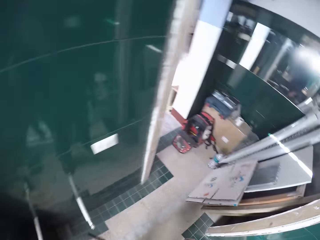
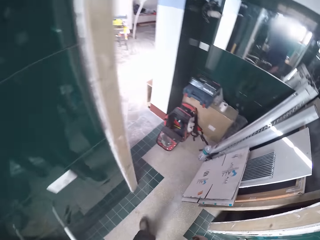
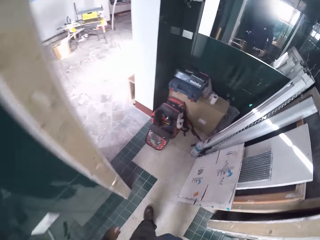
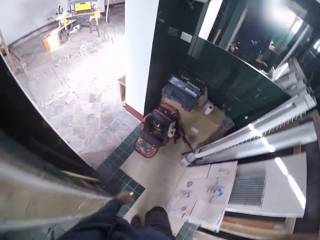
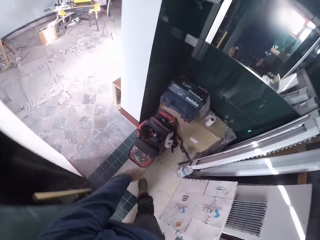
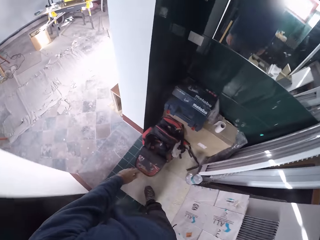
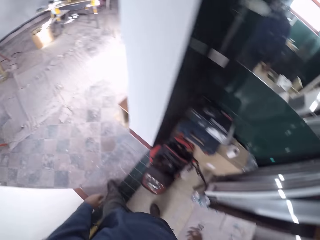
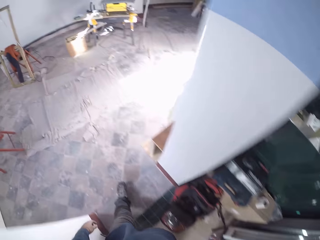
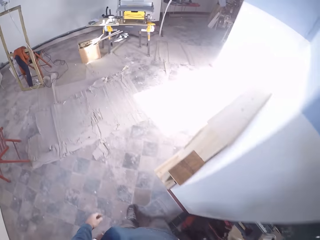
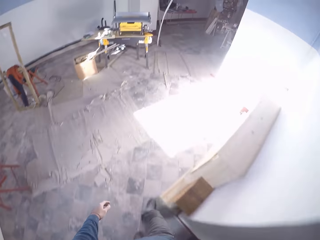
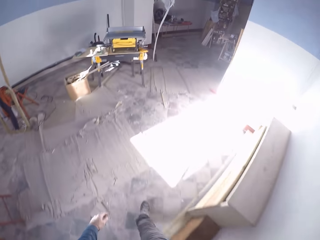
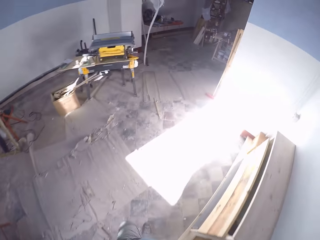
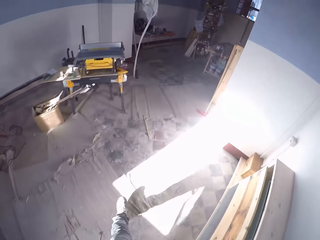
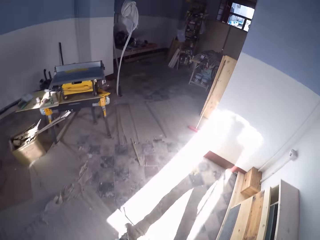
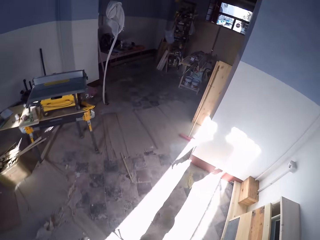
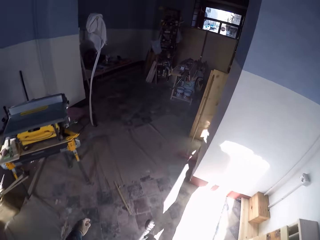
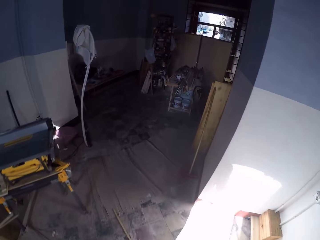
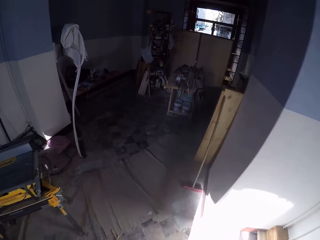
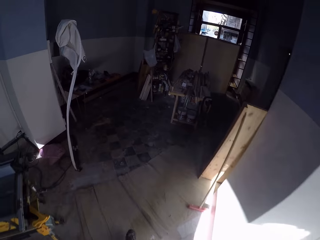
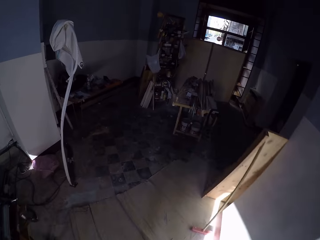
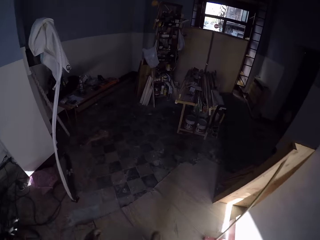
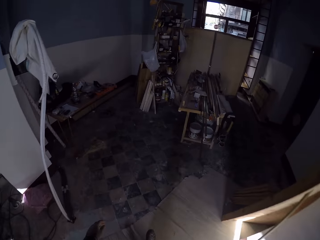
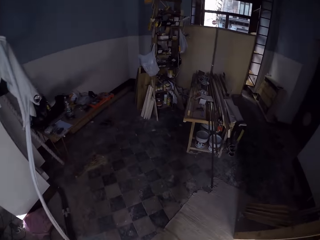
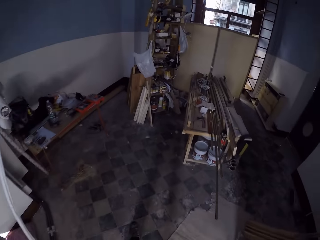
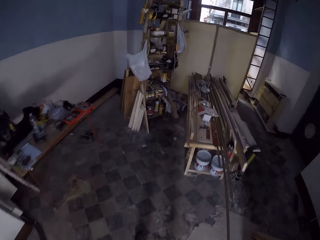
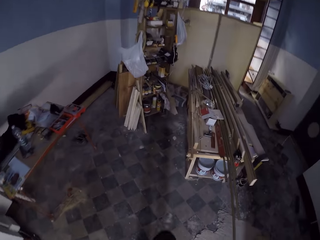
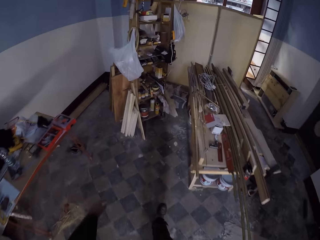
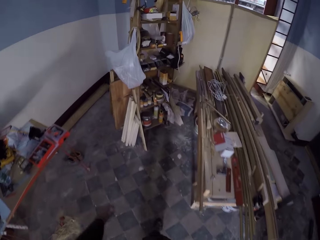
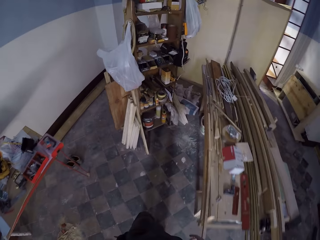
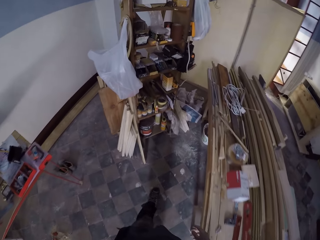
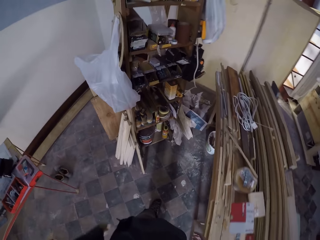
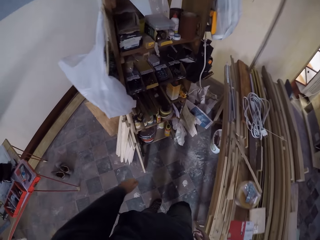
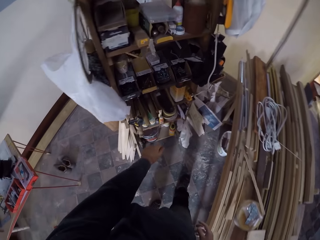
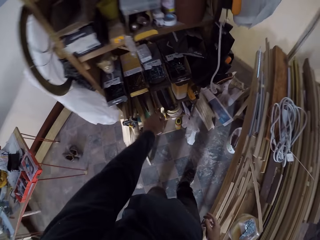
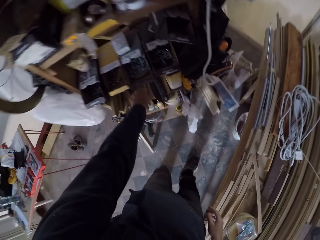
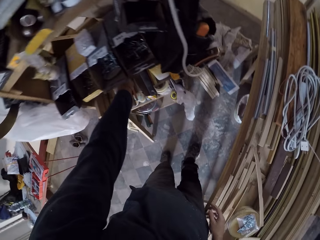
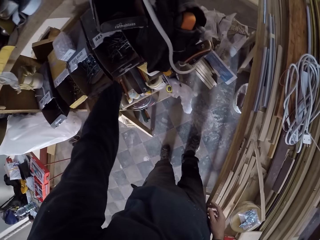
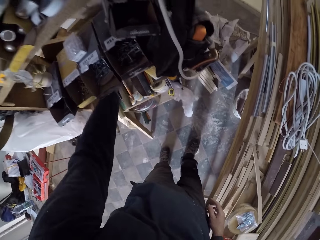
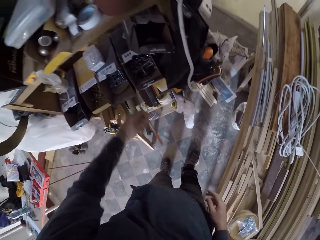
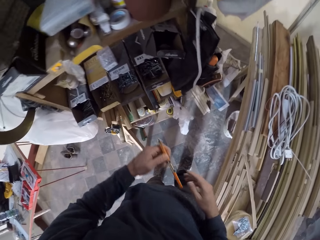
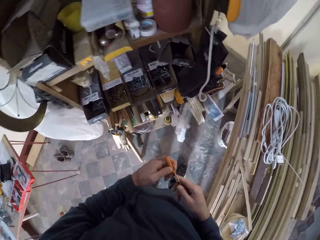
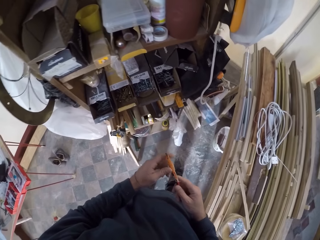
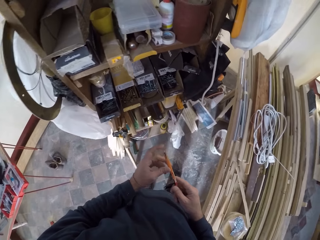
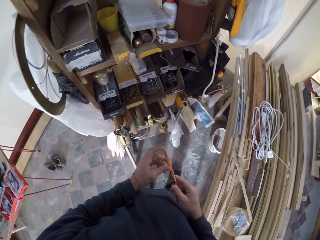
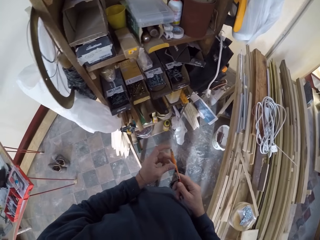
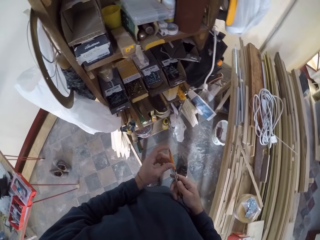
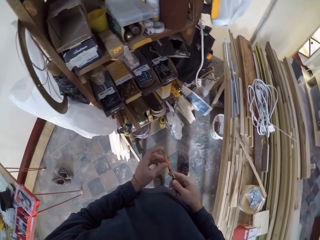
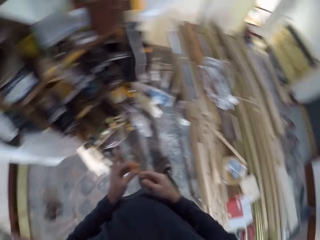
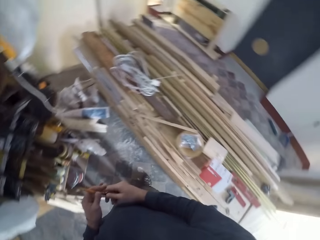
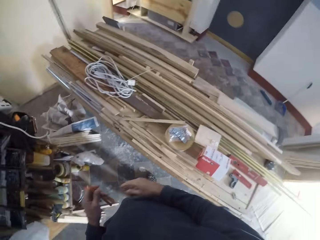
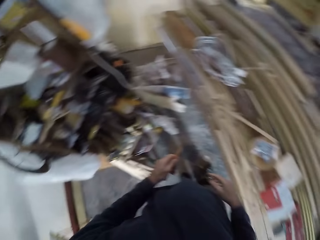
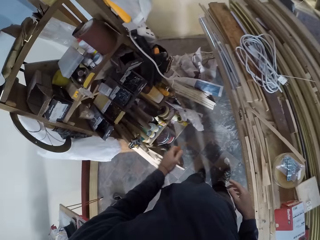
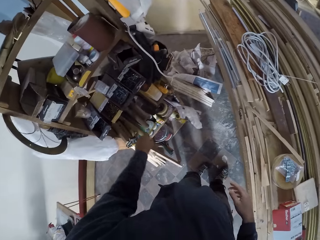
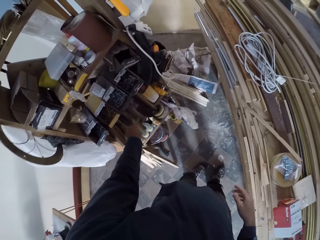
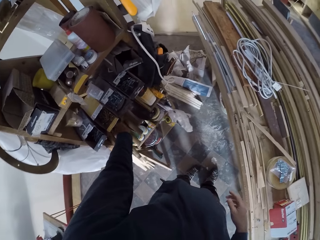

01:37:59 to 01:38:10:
The camera wearer walks around the workshop. He picks a chisel from the cabinet. He holds the chisel in his hands. He holds the chisel in his left hand.

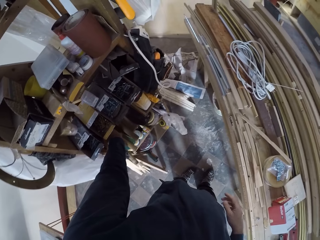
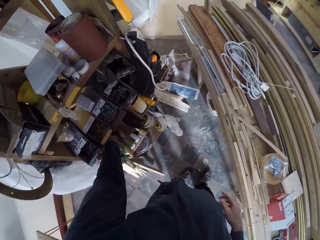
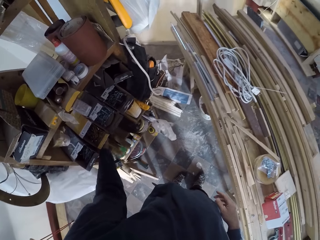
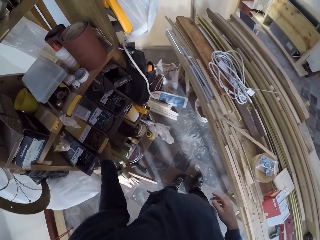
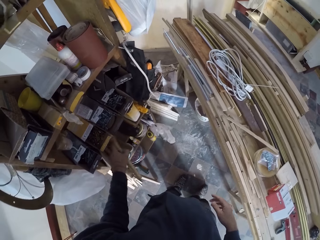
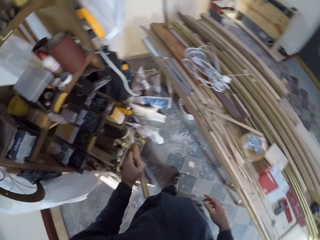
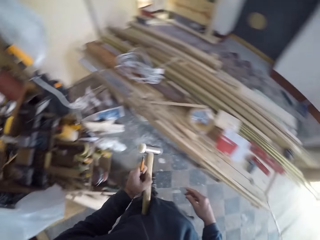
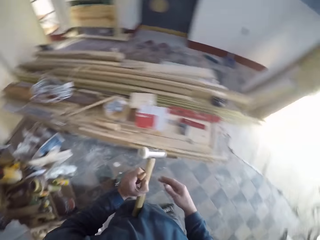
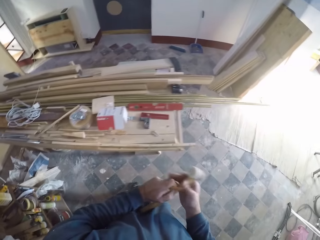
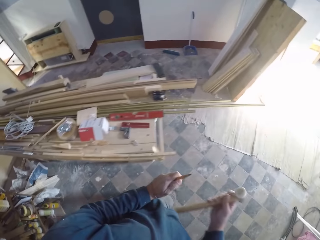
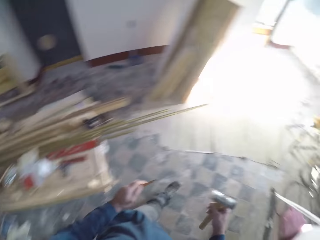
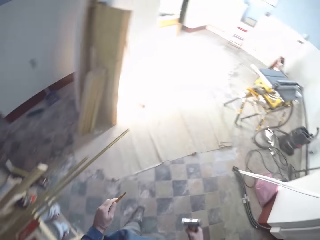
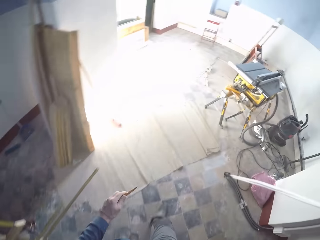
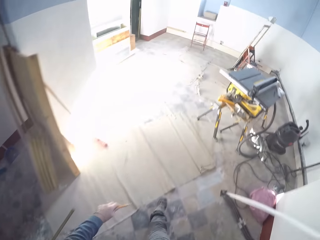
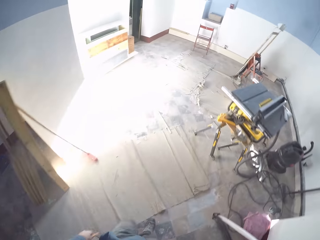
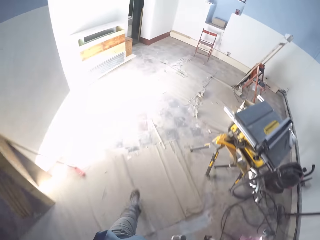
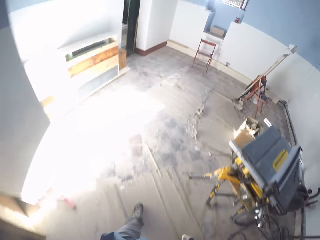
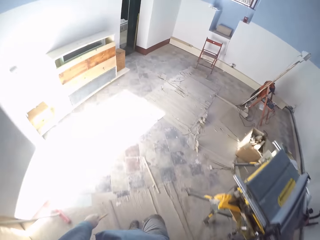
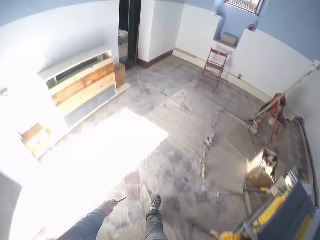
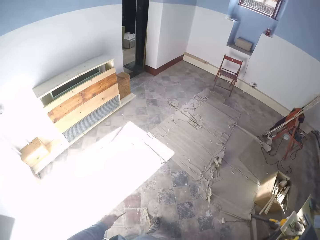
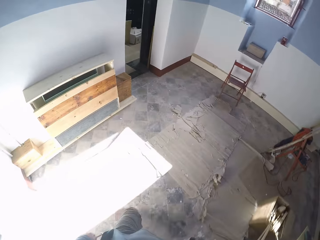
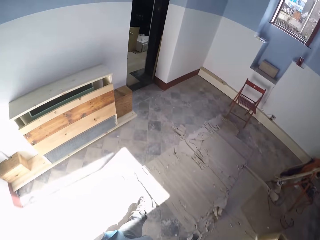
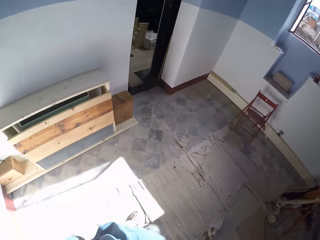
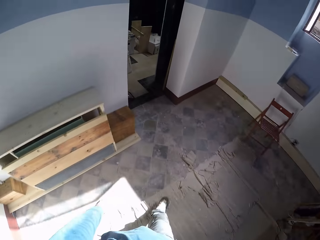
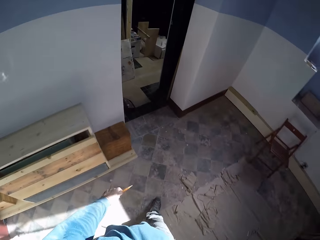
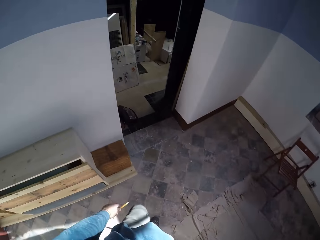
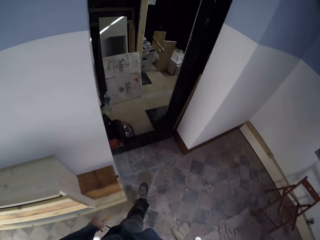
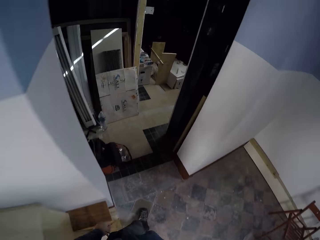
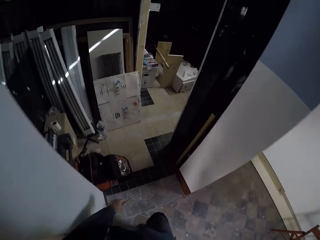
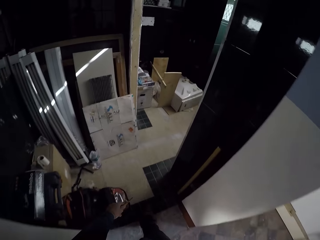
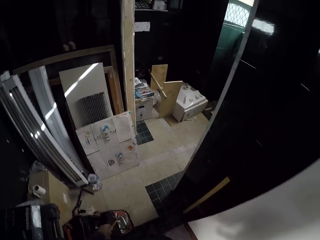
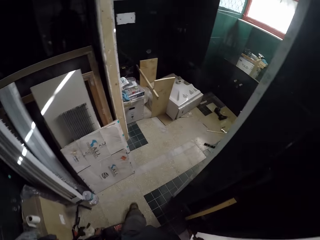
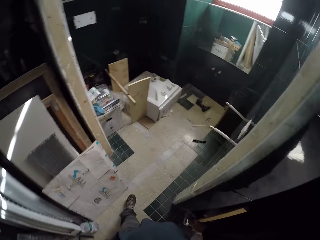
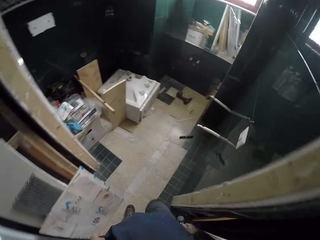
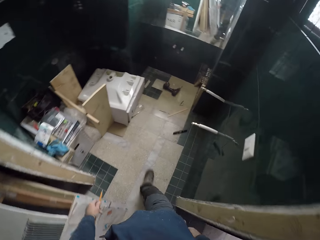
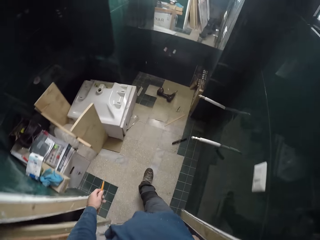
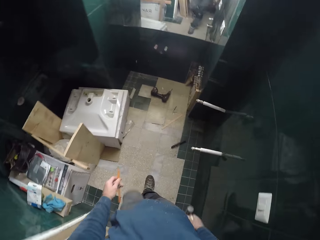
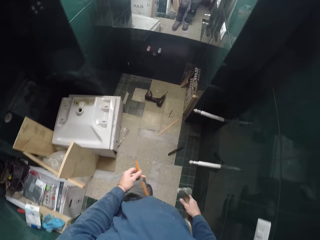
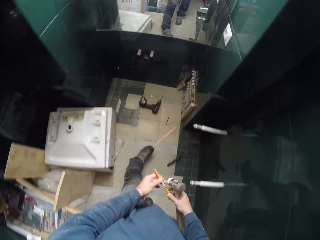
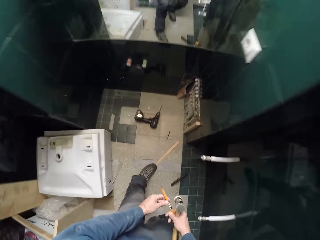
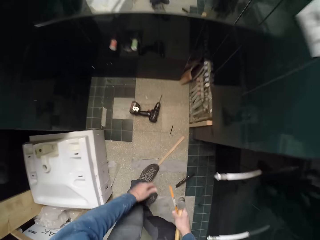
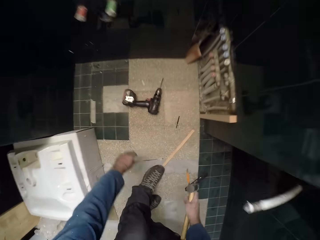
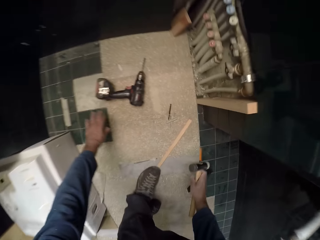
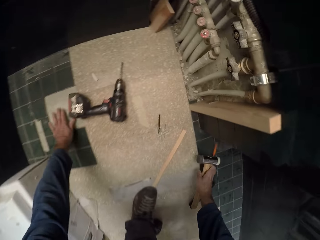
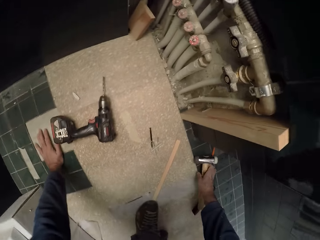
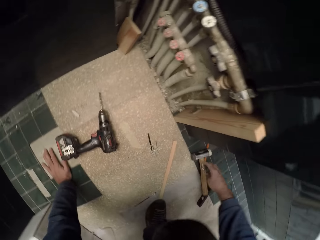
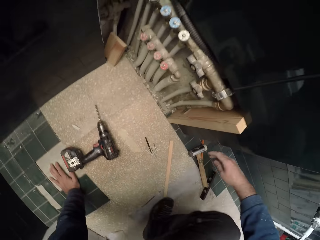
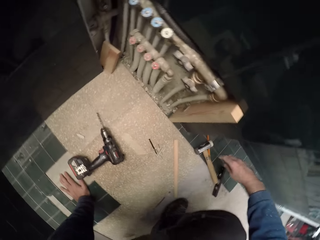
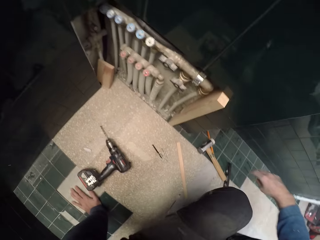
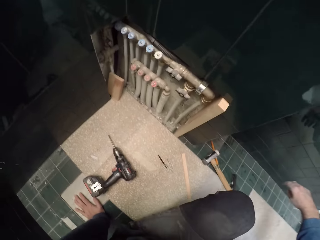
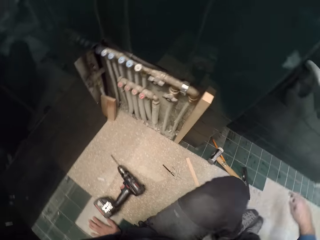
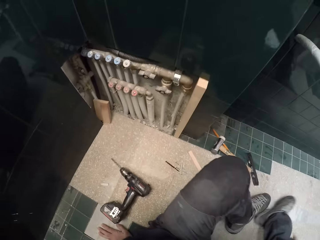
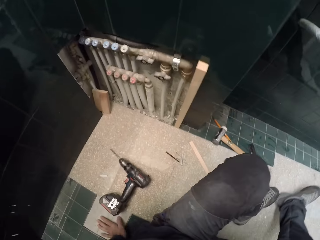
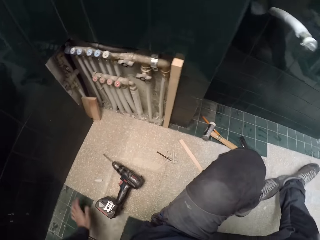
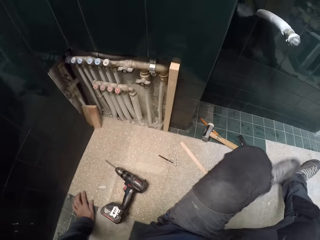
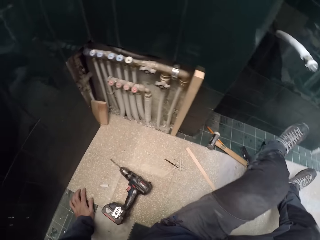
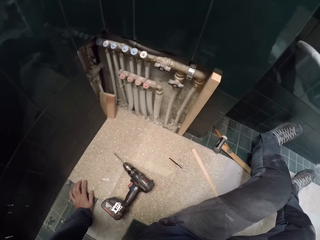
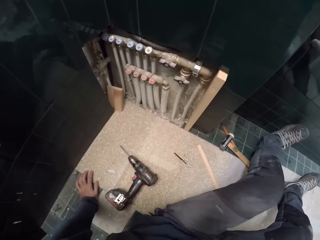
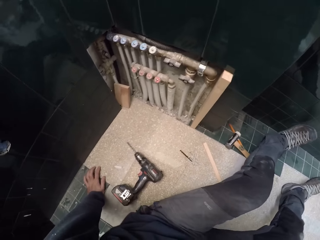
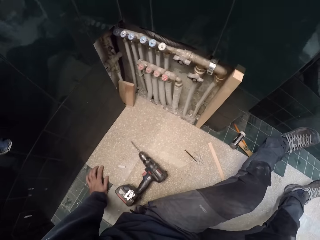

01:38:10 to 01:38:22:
The camera wearer picks a hammer from the cabinet with his left hand. He passes the hammer from his left hand to his right hand. He walks towards the control panel in the apartment. He passes the chisel in his left hand to his right hand. He walks around the workshop. He places the hammer and chisel in his right hand on the table. He sits down on the floor near the control panel.
